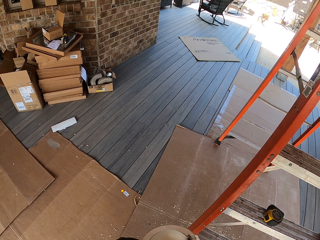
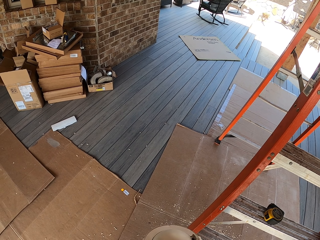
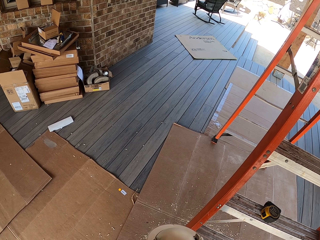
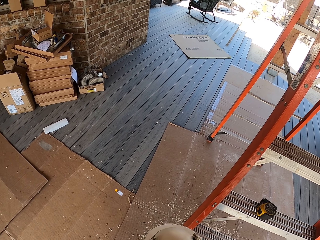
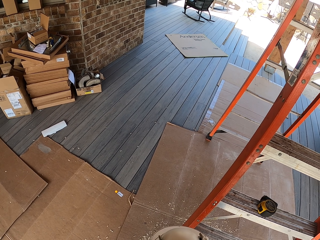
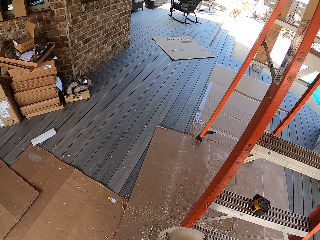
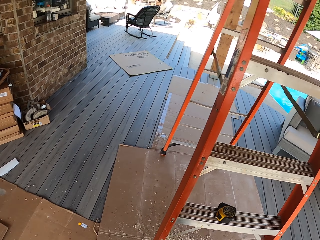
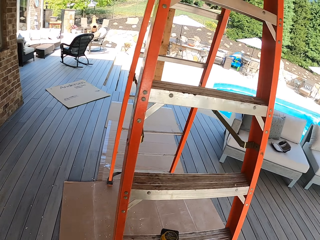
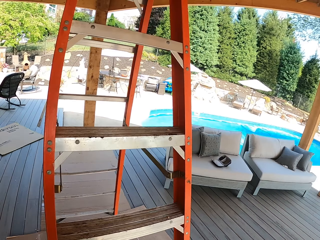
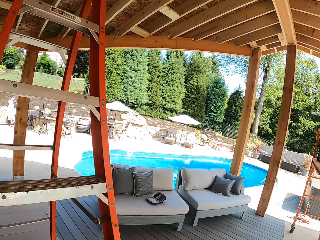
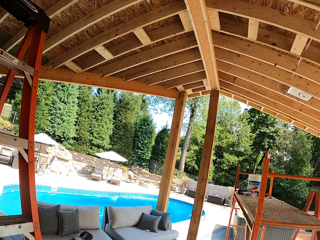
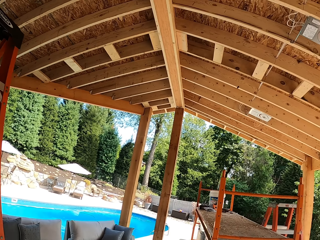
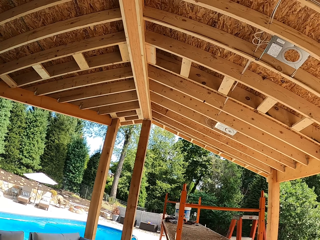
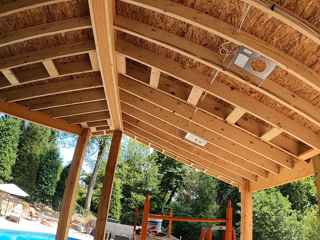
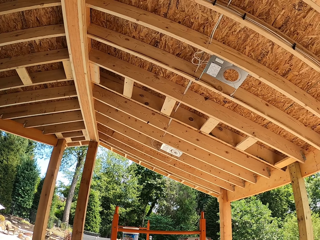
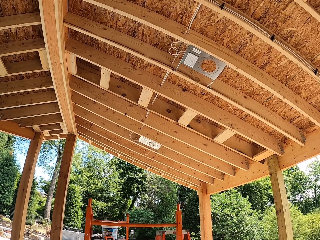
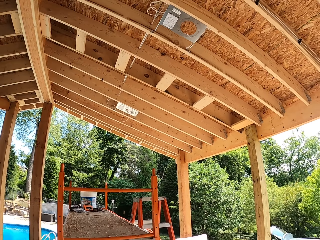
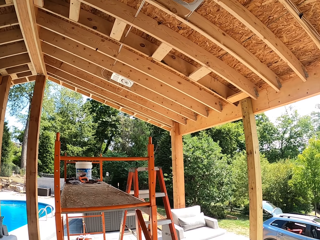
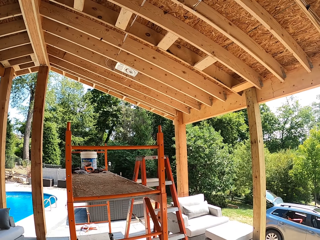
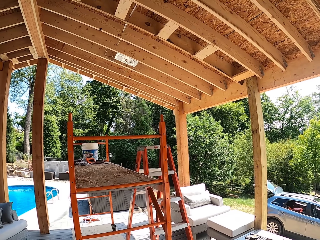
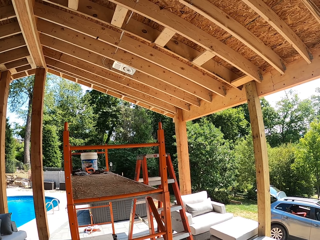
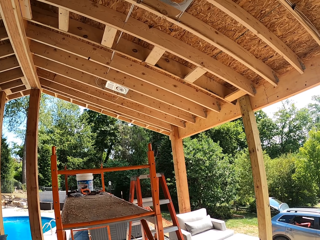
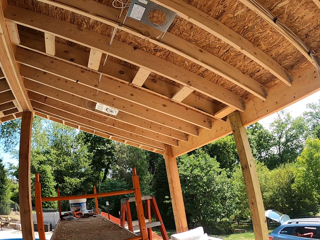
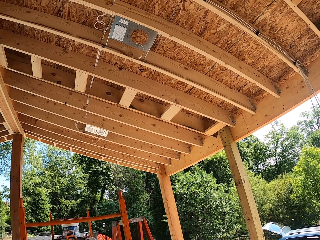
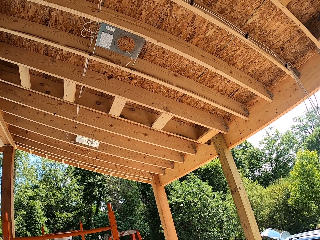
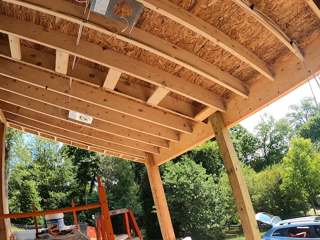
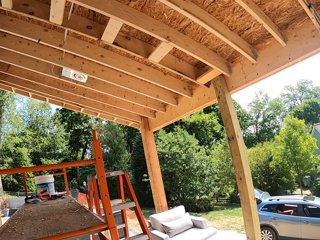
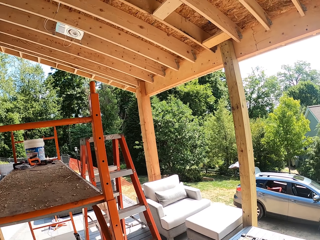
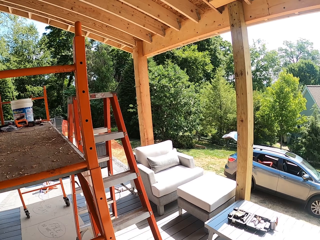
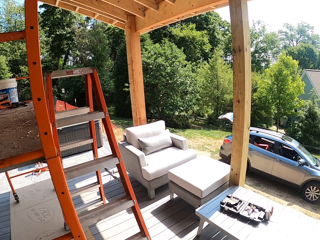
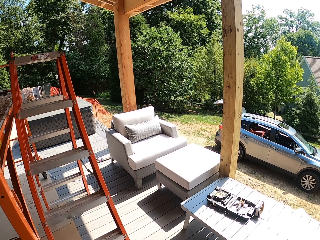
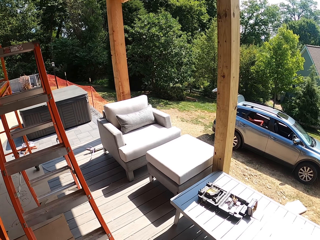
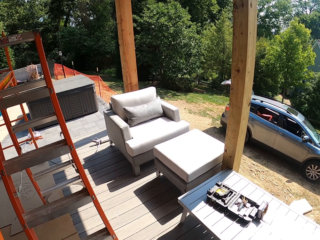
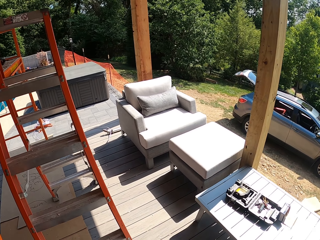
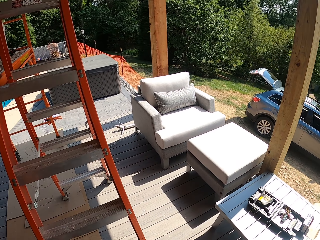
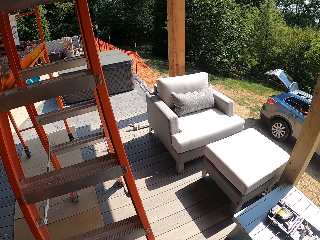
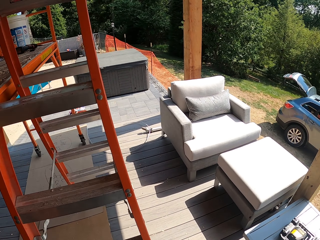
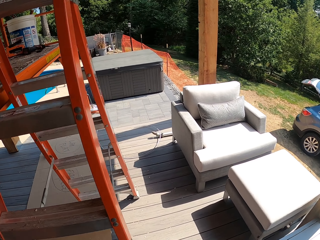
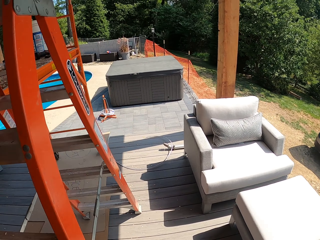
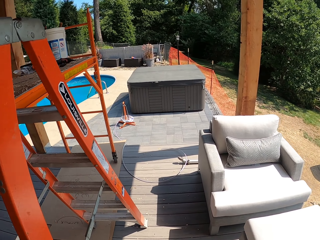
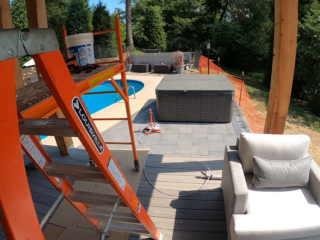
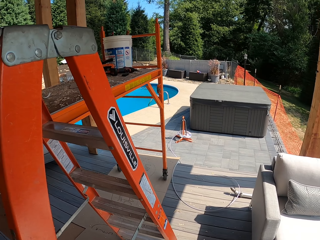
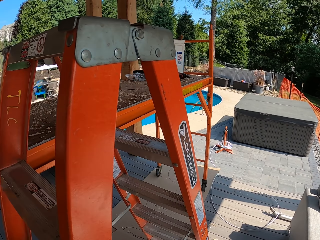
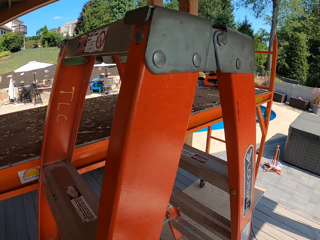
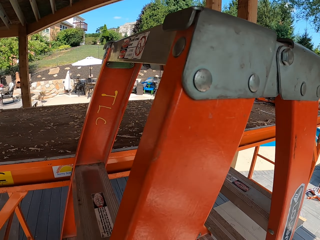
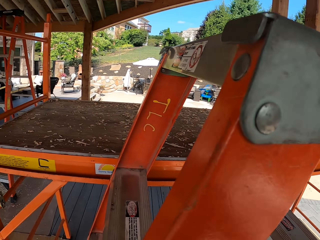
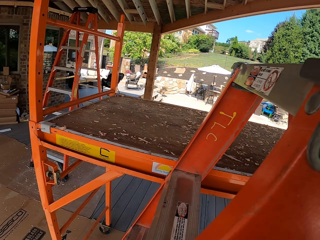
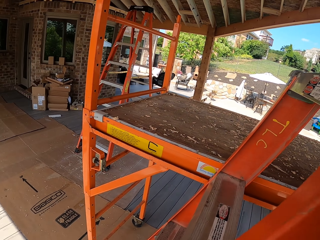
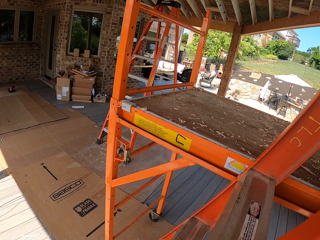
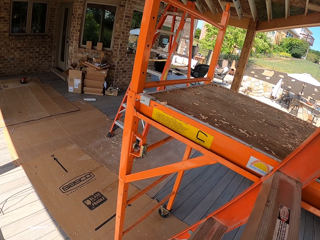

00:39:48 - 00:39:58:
The camera wearer walks back to the work surface. They look around.

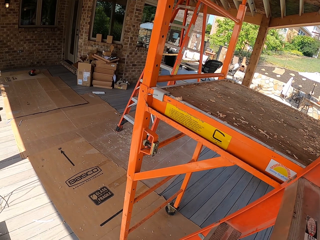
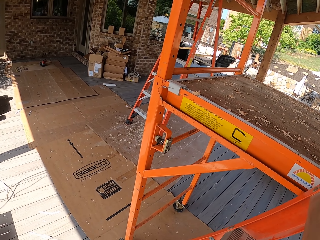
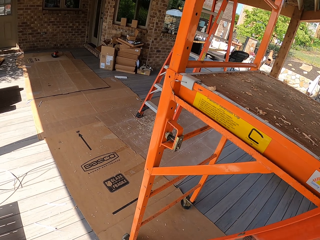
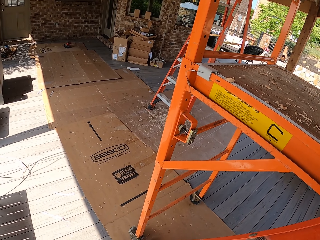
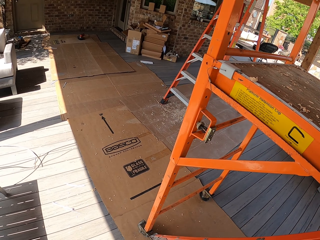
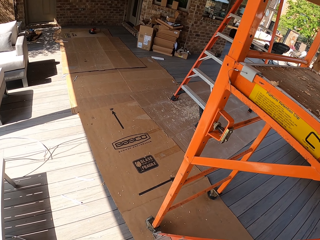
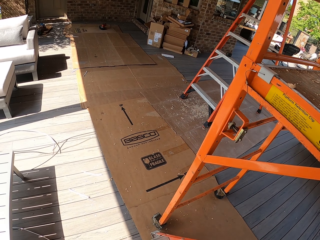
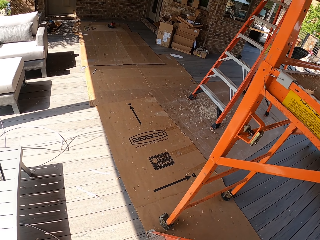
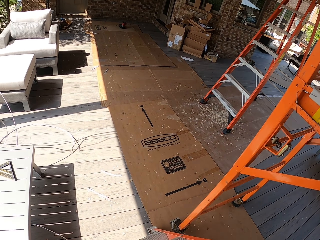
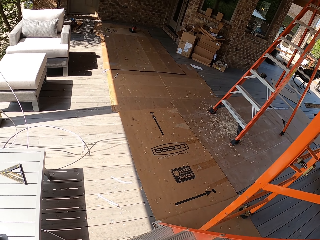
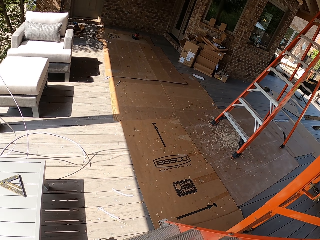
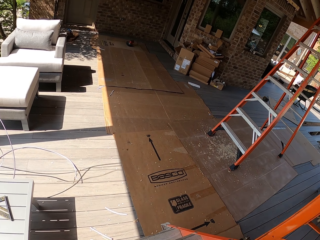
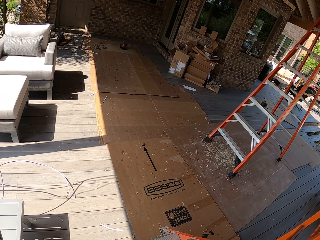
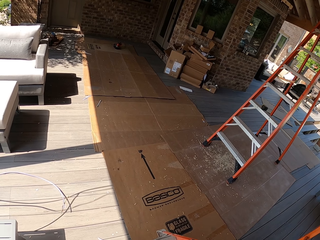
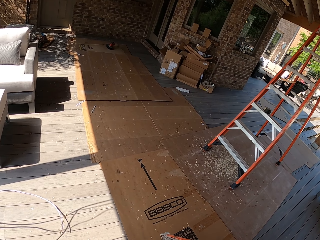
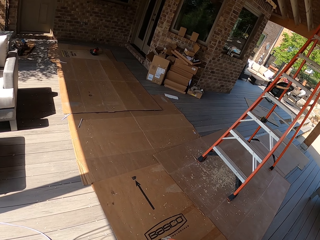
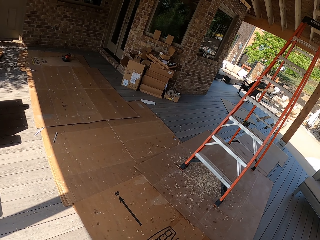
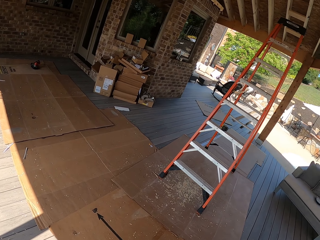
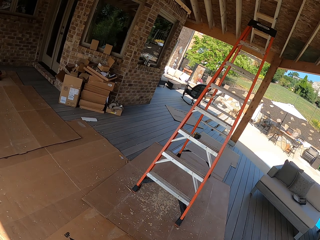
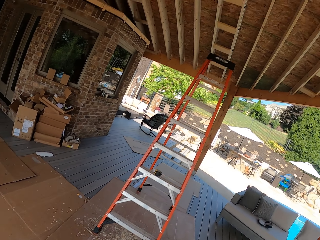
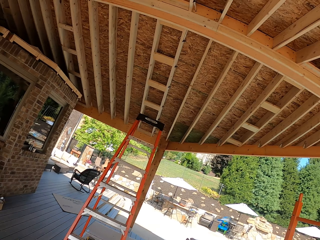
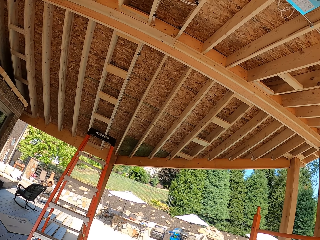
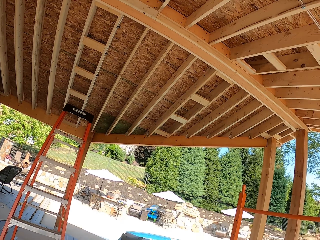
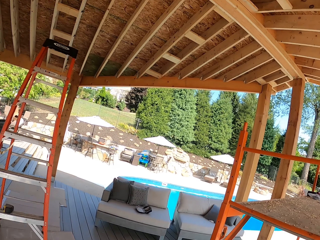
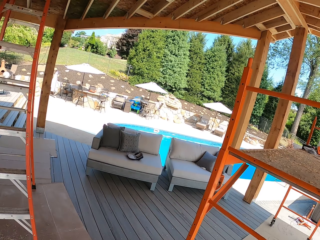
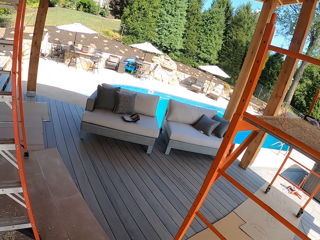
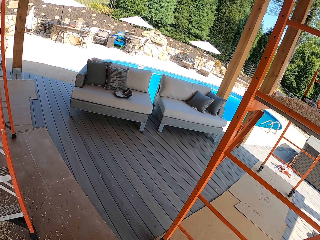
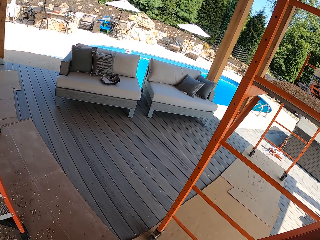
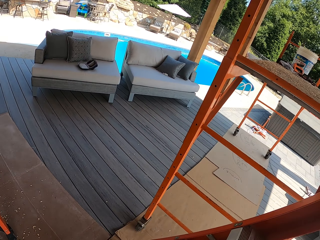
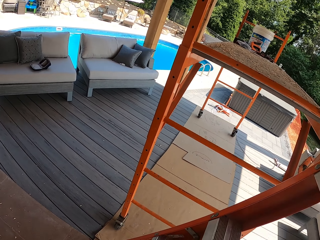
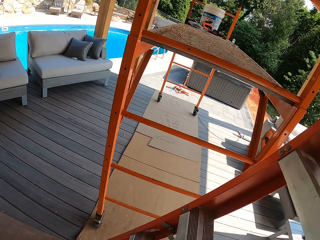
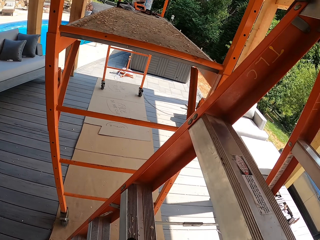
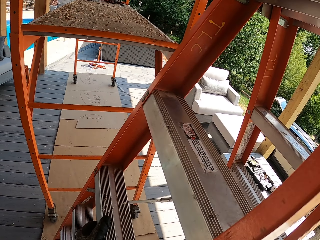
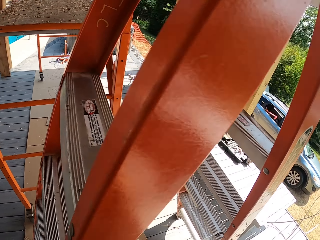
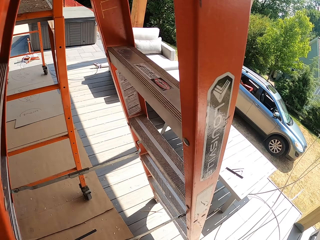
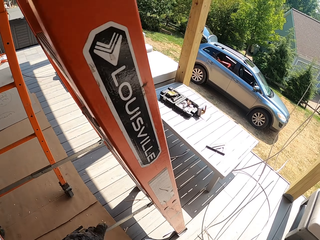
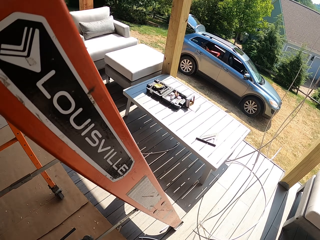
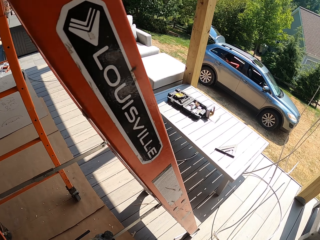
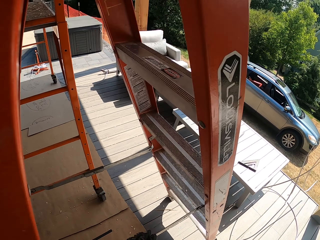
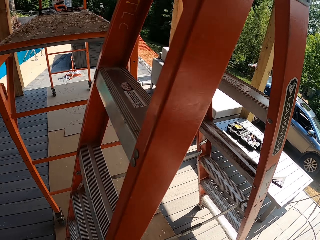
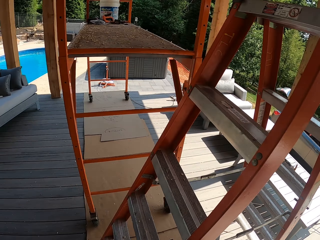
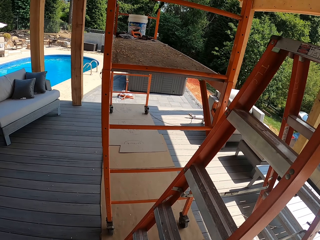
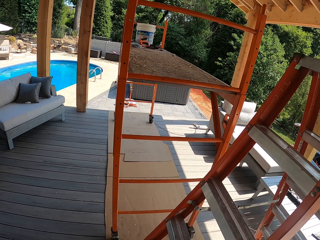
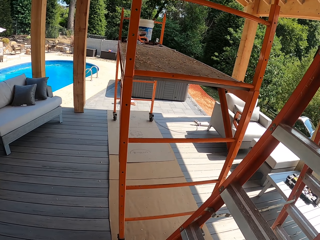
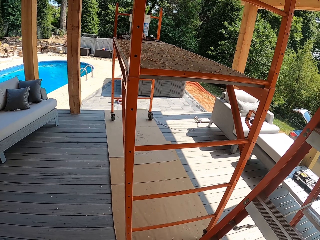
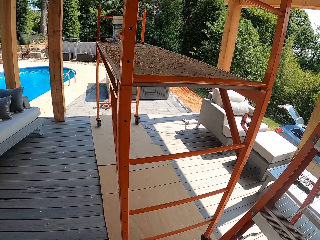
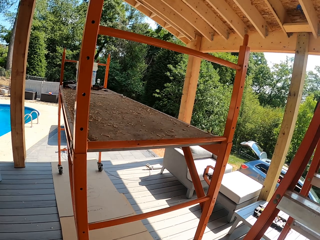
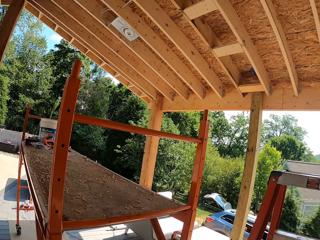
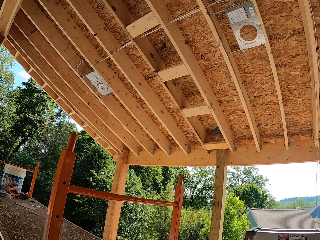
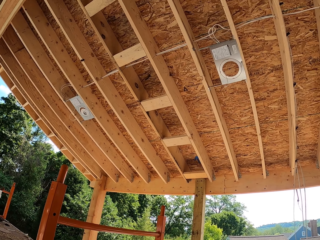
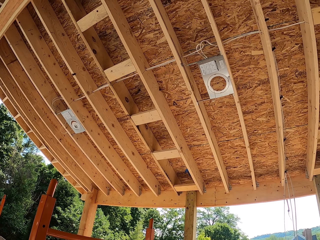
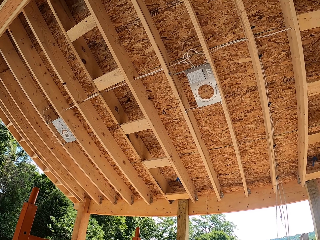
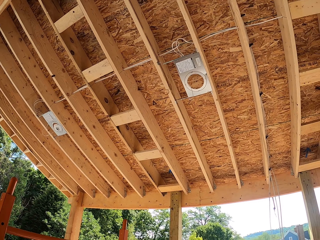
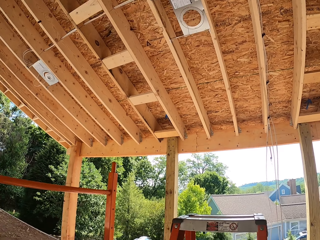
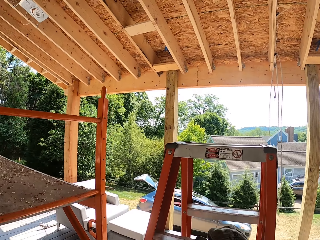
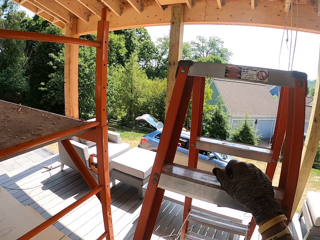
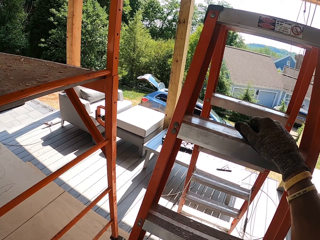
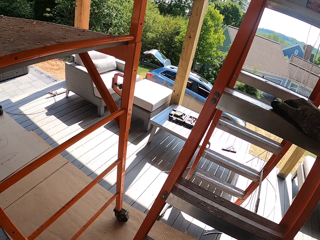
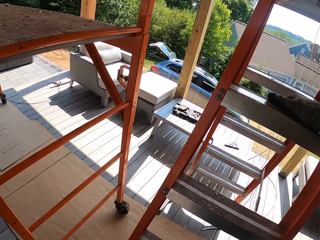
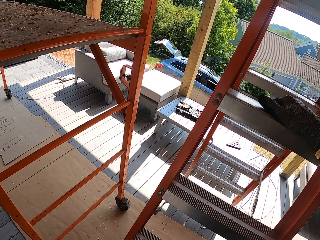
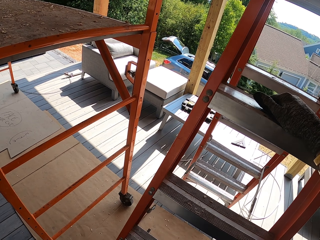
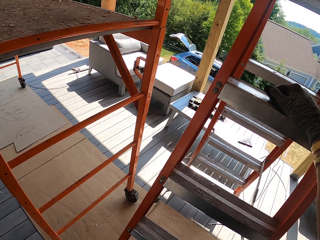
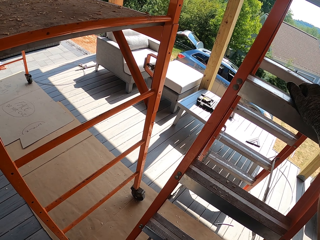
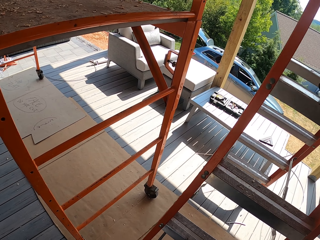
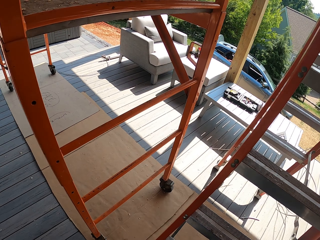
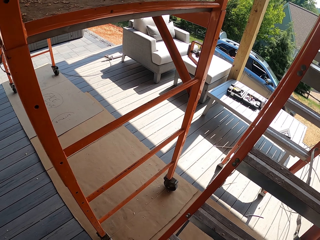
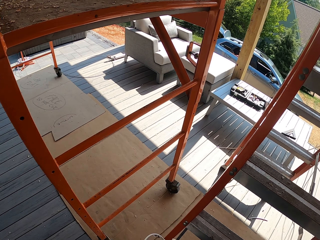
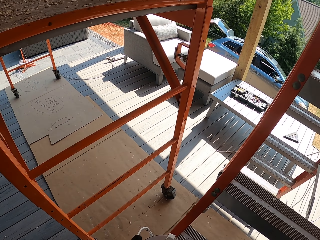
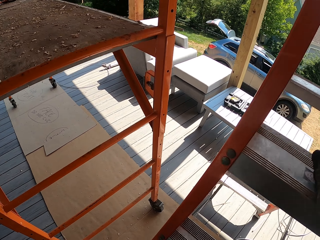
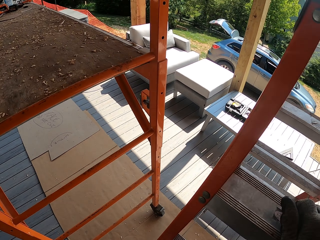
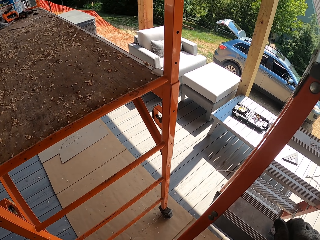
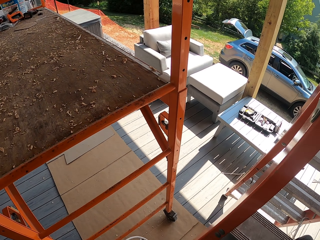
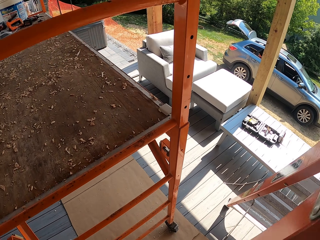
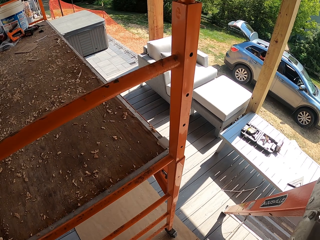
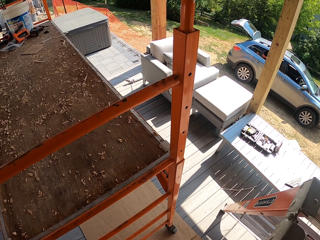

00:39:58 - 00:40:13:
The camera wearer pulls the ladder. They gaze at the ceiling. They adjust the ladder. They shake the ladder. They climb up the ladder.
